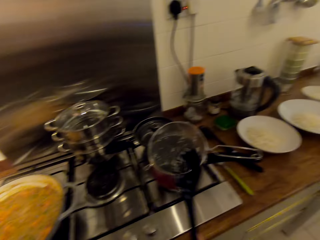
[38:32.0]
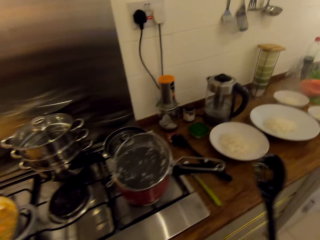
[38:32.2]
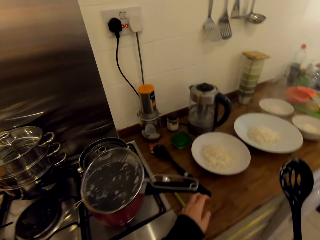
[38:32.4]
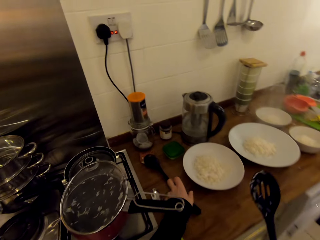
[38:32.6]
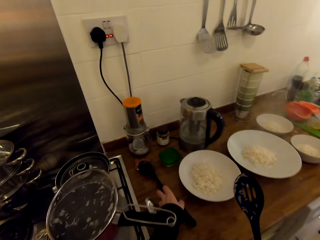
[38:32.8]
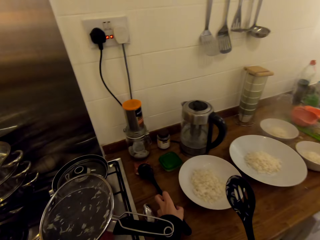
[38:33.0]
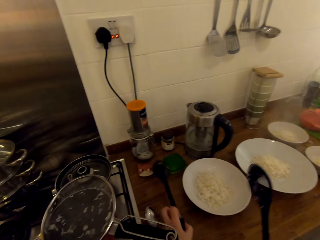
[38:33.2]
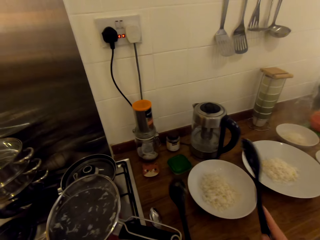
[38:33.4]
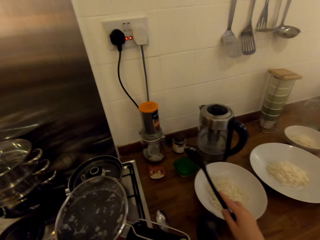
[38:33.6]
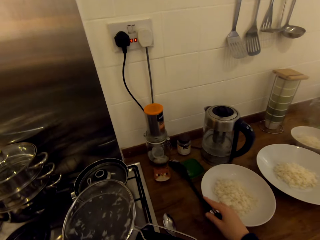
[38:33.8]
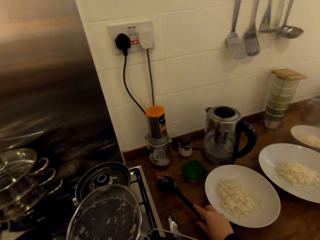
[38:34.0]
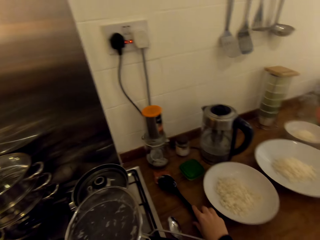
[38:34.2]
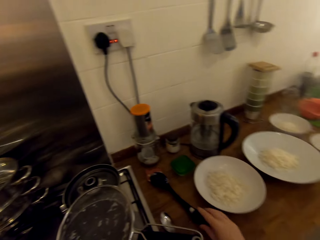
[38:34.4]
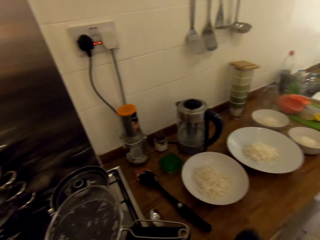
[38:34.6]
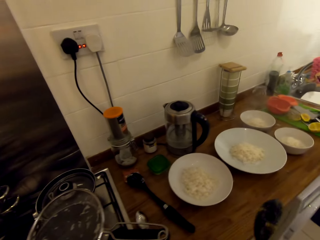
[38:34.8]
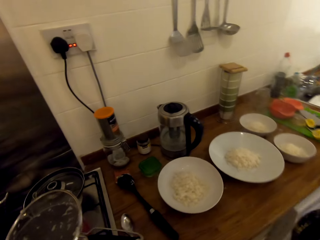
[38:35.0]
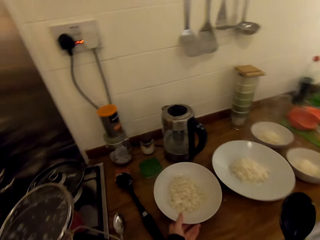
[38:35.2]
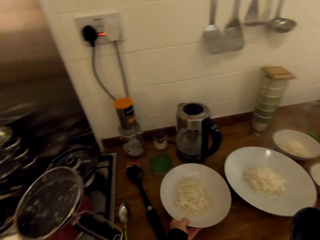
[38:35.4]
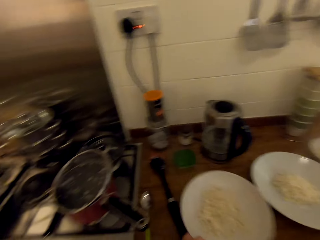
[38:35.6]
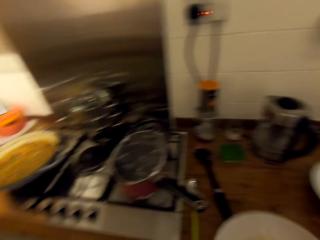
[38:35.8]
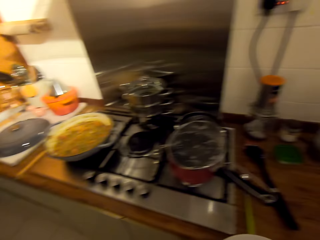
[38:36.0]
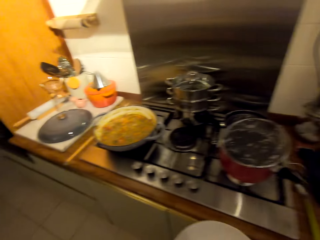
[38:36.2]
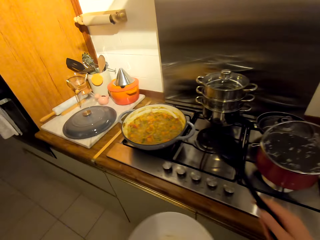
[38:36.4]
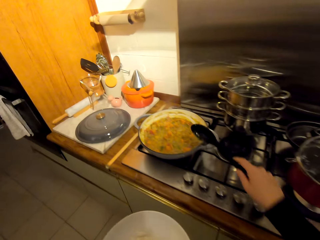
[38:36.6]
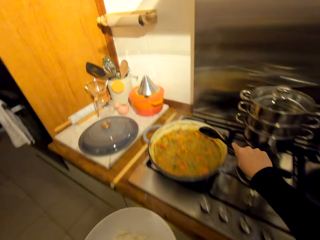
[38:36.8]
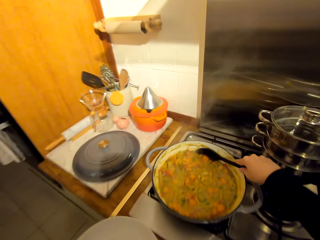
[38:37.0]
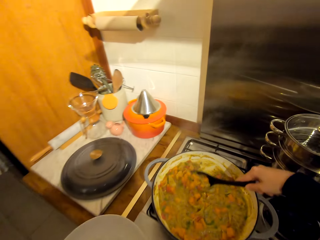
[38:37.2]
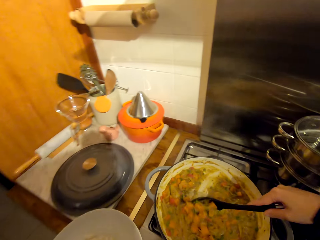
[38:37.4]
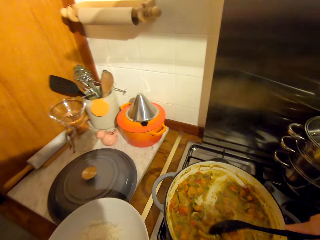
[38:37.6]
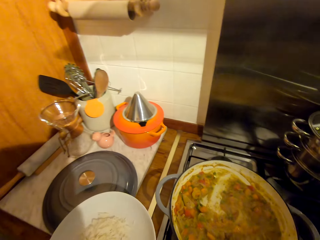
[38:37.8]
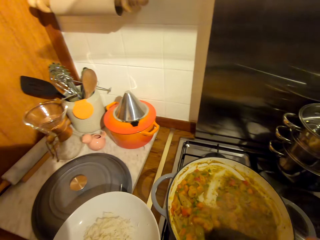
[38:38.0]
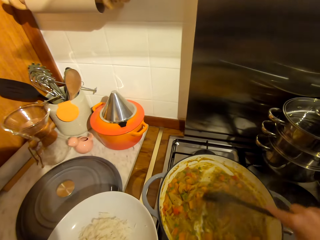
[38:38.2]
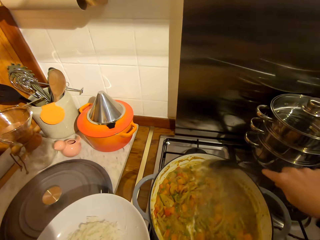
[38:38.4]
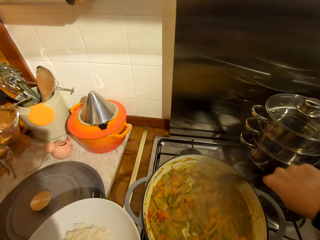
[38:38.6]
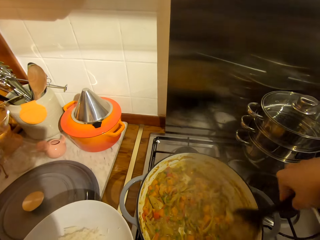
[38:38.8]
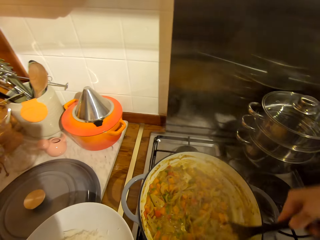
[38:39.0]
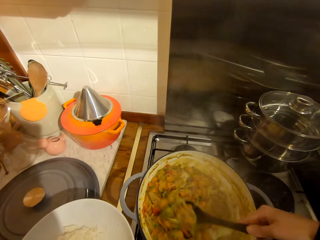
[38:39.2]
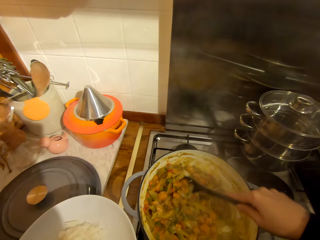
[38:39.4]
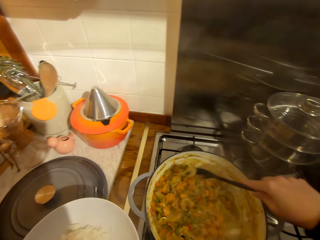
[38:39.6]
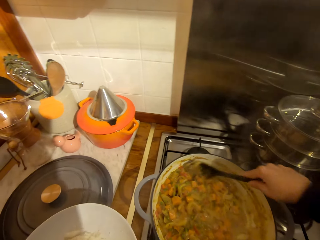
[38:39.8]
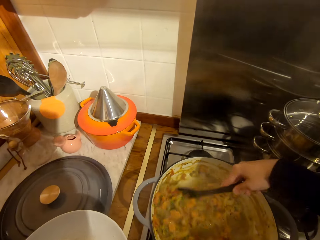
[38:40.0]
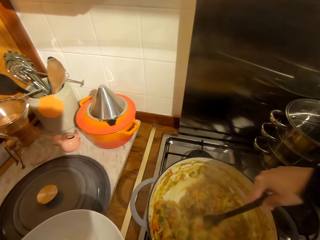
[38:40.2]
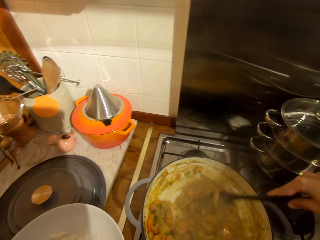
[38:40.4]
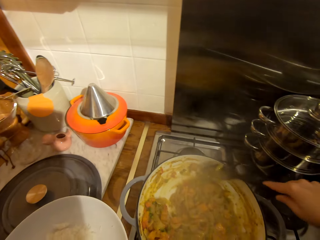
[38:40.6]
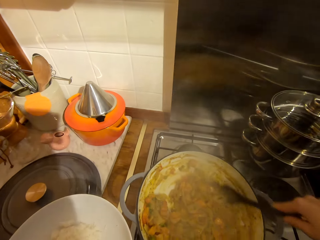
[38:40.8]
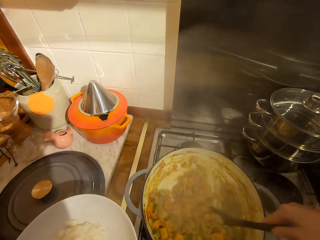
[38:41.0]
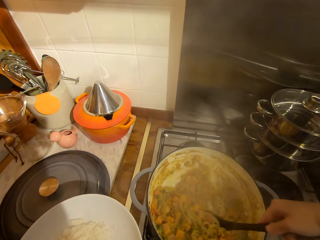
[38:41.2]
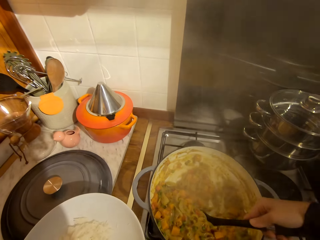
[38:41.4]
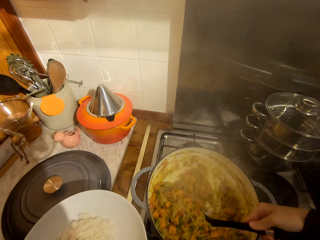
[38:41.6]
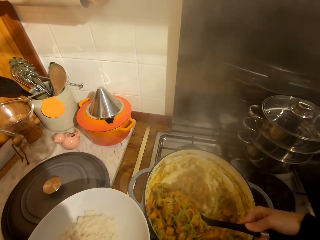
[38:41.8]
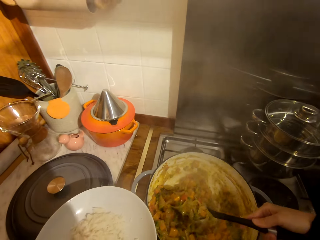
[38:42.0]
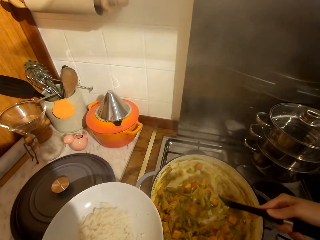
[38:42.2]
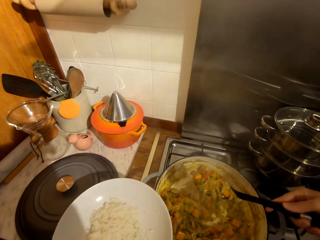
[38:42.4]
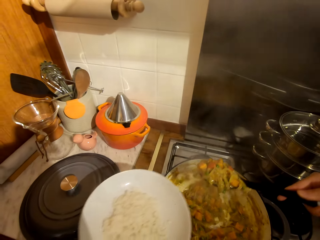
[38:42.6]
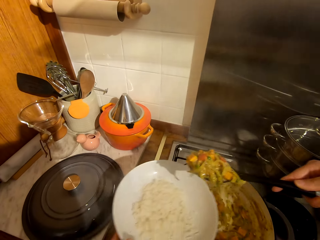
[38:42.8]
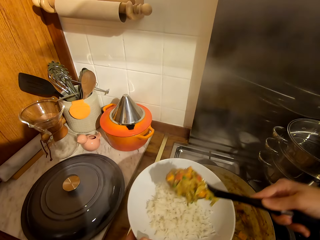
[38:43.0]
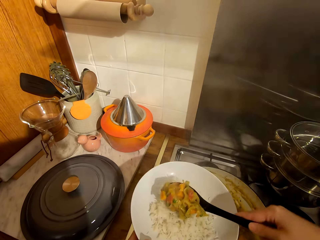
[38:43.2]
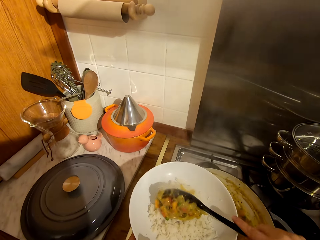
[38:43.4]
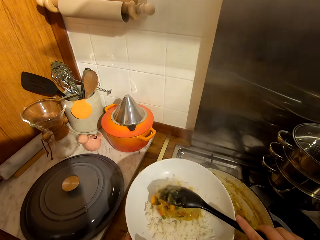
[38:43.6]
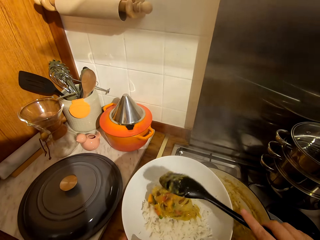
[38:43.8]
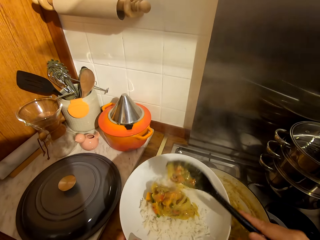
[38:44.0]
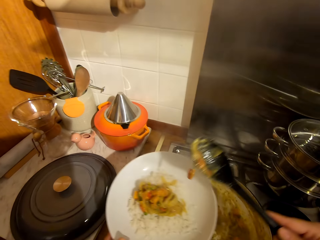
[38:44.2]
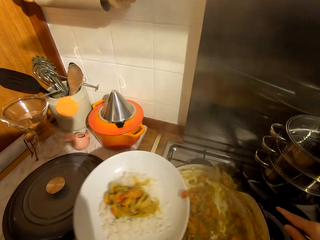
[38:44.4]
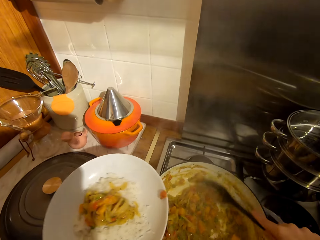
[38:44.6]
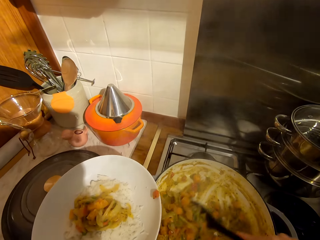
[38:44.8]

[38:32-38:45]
The camera wearer walks around the kitchen. They pick up a wooden spoon from the countertop. They put the slotted serving spoon on the countertop. They pick up a plate of rice from the countertop. They walk around the kitchen. They stir the food with the wooden spoon. They scoop the food with the wooden spoon. They put the food in the plate.

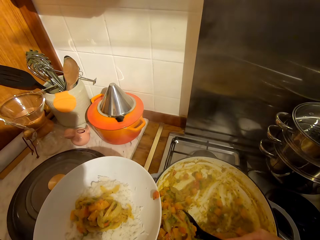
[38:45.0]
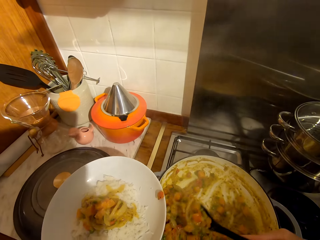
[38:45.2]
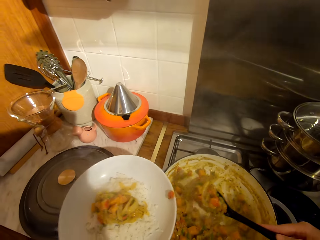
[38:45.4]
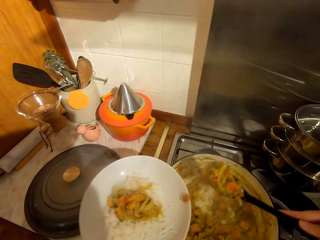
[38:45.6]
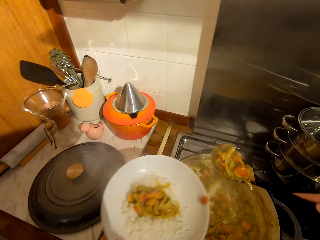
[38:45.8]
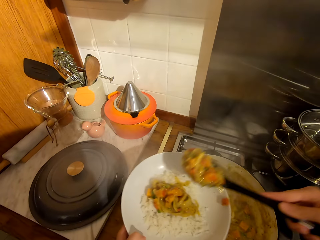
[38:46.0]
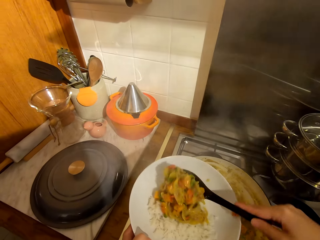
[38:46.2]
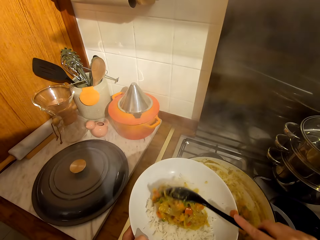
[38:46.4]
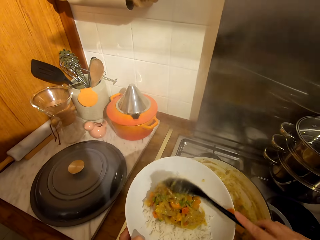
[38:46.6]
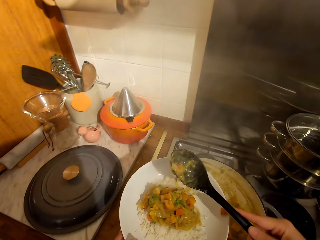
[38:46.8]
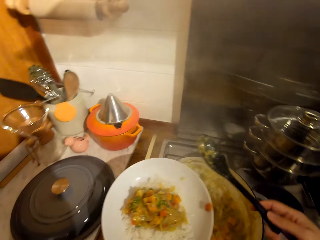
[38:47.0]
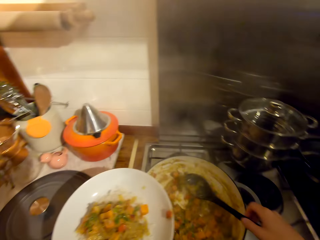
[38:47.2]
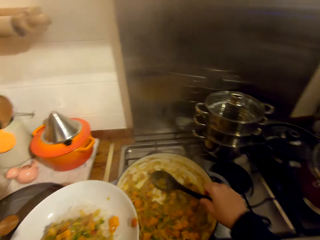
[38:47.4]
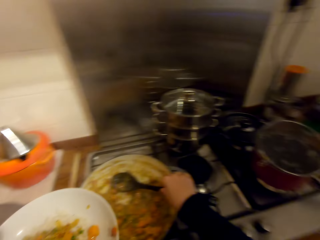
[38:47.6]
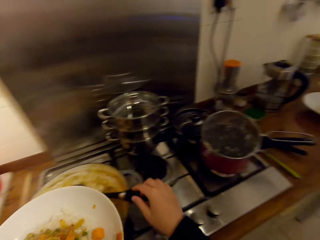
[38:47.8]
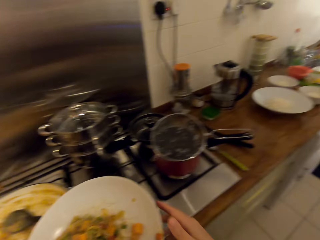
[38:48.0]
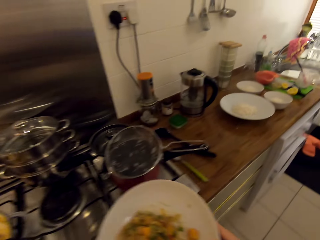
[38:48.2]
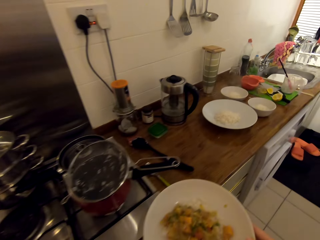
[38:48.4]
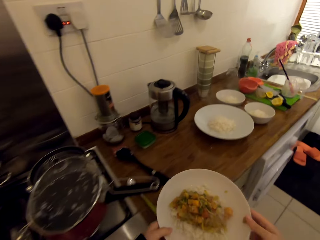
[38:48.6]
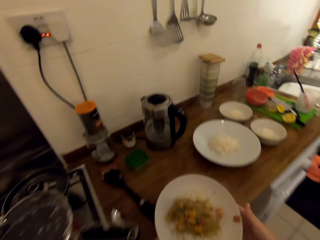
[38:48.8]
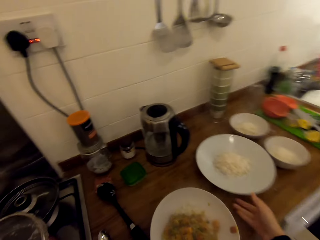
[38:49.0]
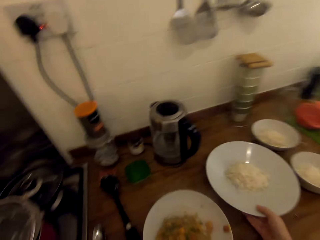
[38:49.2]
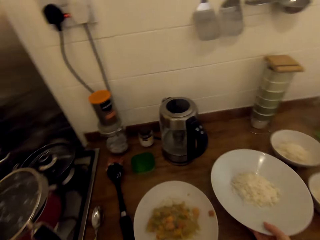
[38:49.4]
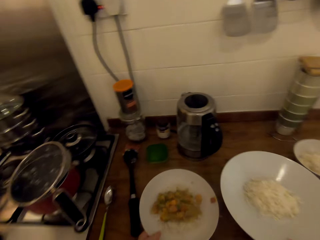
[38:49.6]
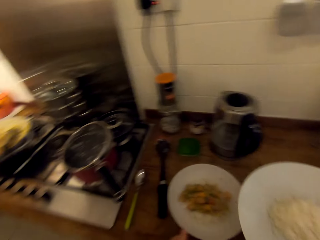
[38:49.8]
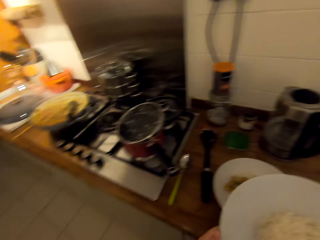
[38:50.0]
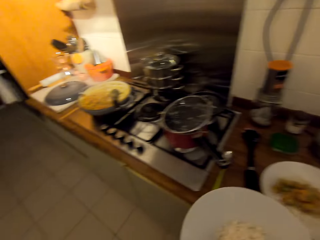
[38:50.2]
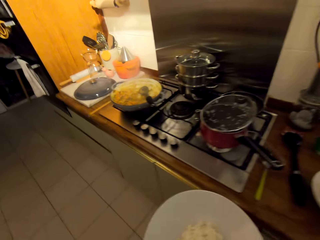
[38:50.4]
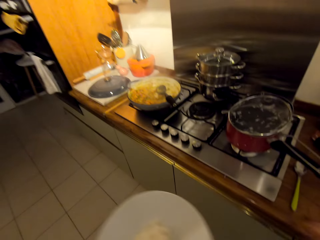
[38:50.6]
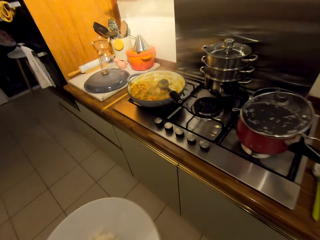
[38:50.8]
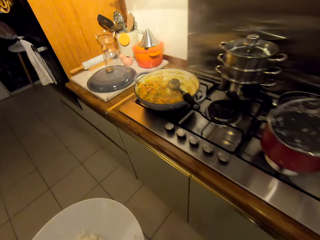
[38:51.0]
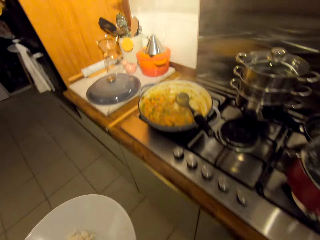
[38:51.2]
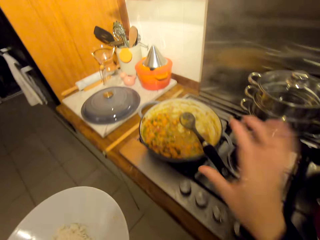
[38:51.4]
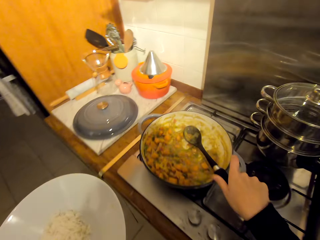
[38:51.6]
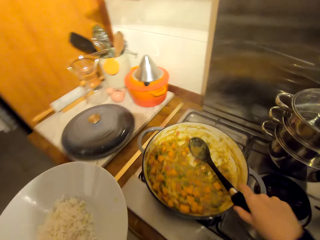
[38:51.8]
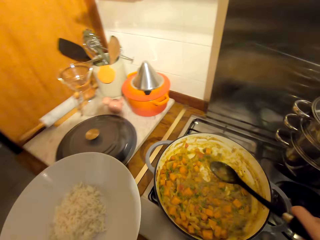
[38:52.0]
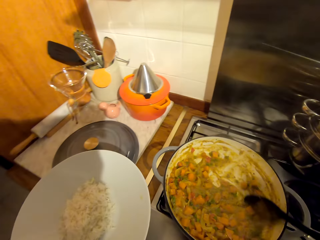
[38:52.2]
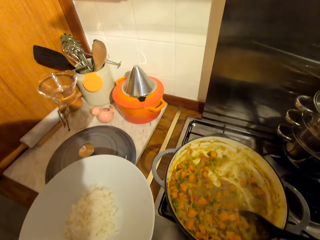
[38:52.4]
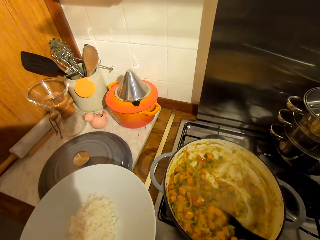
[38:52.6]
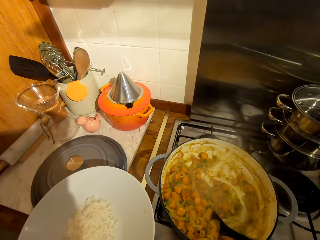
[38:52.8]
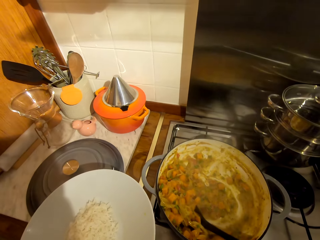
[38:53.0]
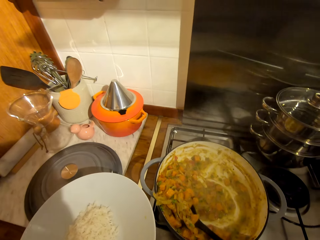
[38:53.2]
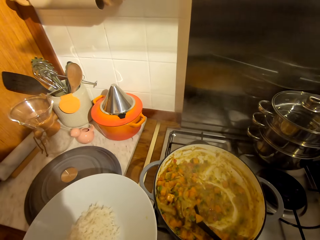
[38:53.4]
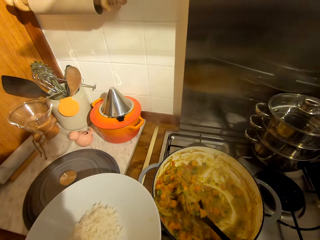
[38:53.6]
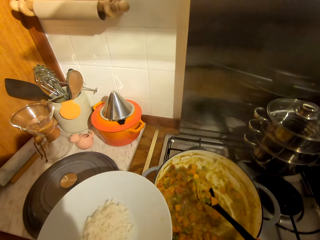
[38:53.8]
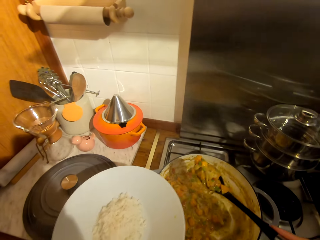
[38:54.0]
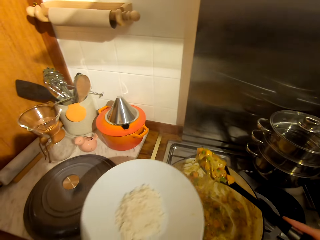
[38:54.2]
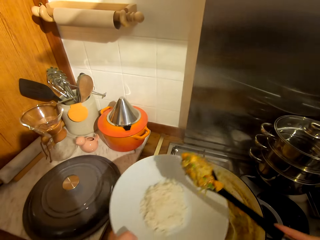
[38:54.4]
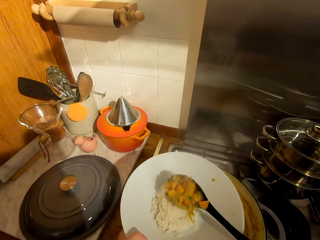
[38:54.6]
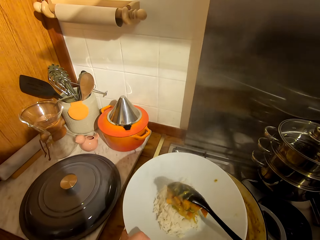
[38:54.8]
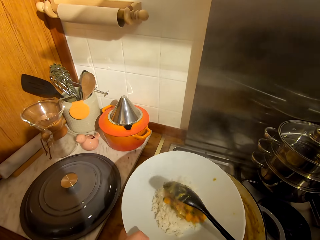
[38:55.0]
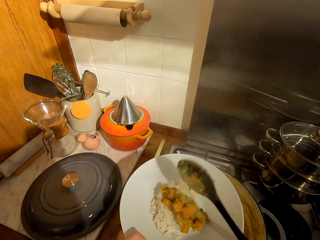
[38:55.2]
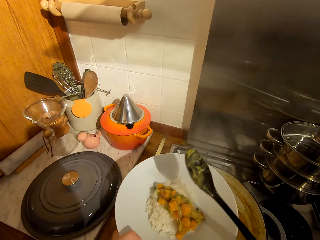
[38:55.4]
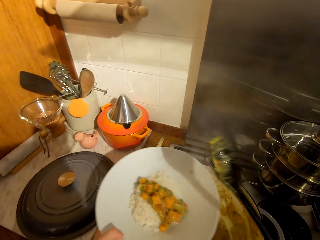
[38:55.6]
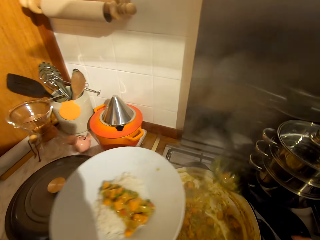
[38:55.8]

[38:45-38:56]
The camera wearer scoops the food with a wooden spoon. They put the food in the plate. They put the wooden spoon in the cooking pot. They walk around the kitchen. They put the plate of rice on the countertop. They pick up a plate of rice from the countertop. They walk around the kitchen. They pick up the wooden spoon from the cooking pot. They scoop the food with the wooden spoon. They put the food in the plate.
